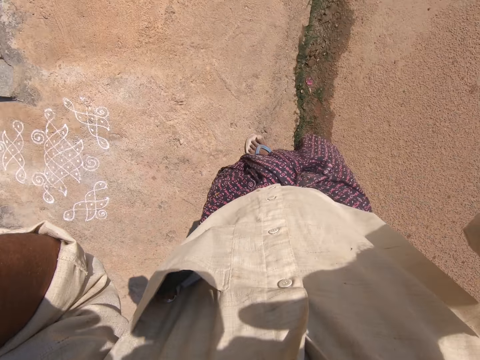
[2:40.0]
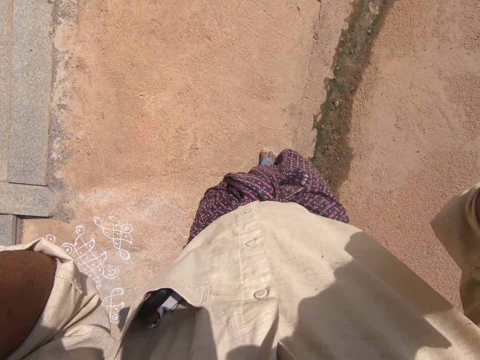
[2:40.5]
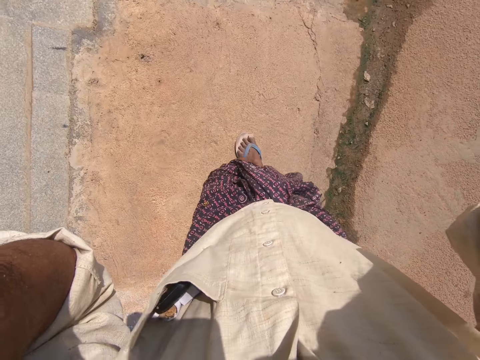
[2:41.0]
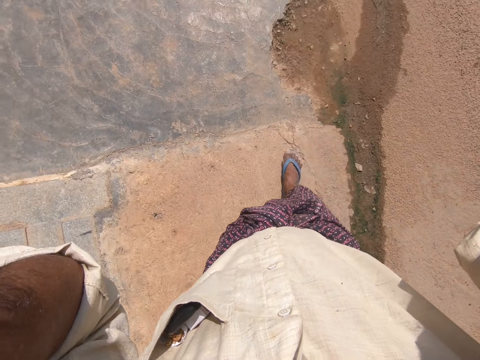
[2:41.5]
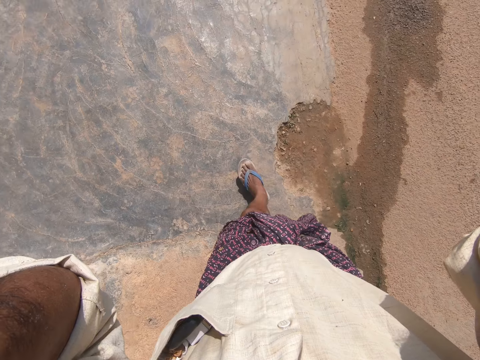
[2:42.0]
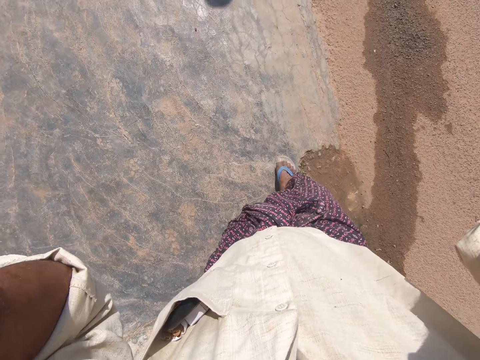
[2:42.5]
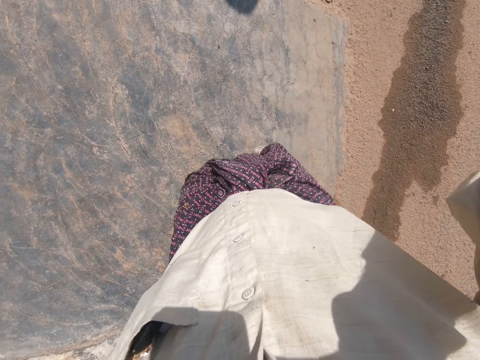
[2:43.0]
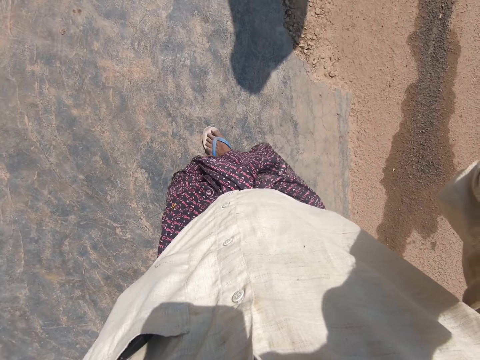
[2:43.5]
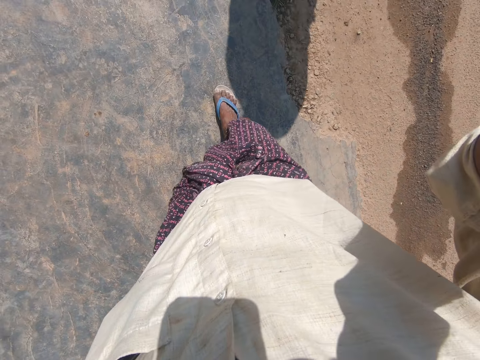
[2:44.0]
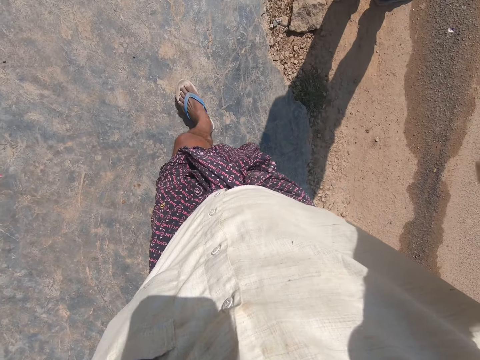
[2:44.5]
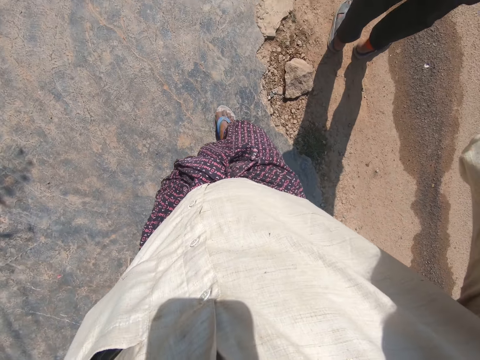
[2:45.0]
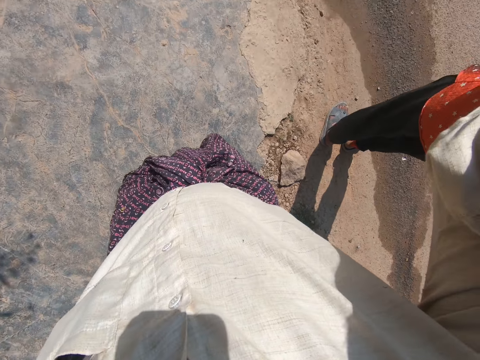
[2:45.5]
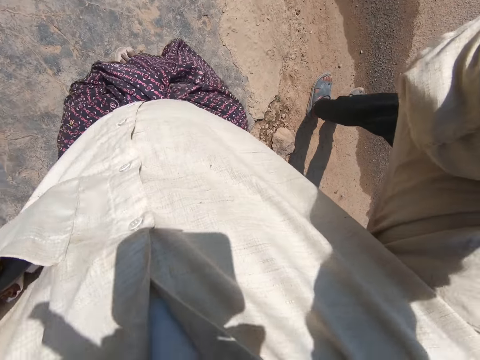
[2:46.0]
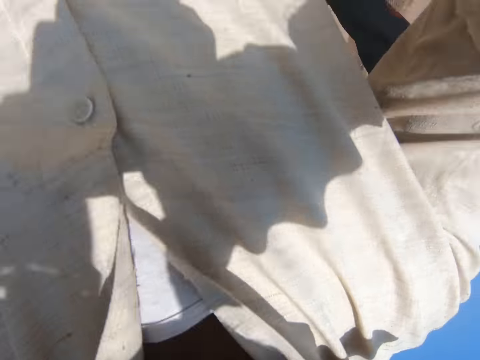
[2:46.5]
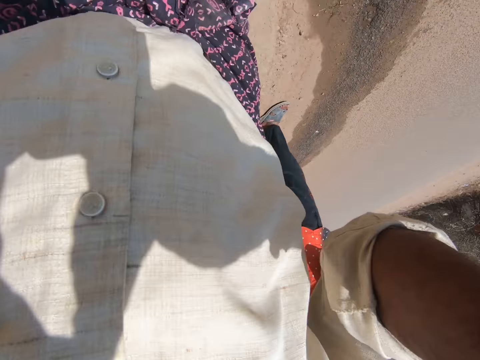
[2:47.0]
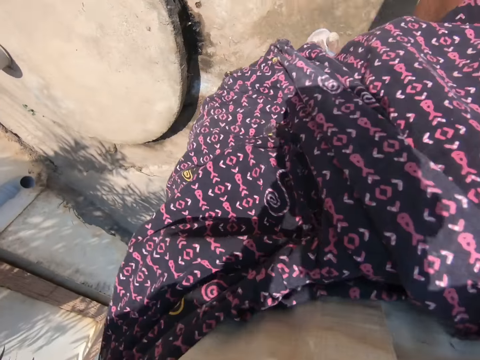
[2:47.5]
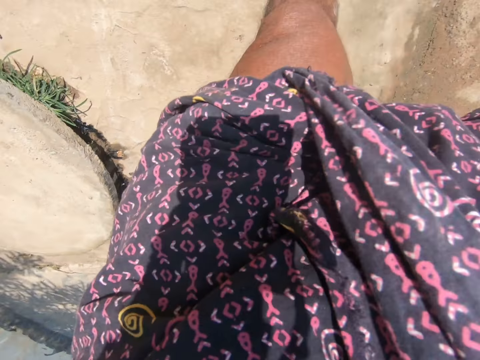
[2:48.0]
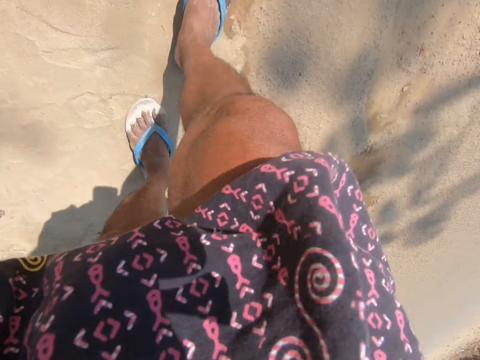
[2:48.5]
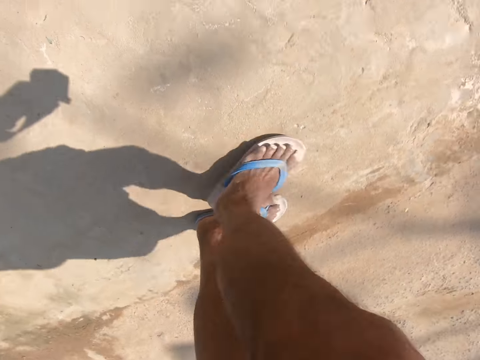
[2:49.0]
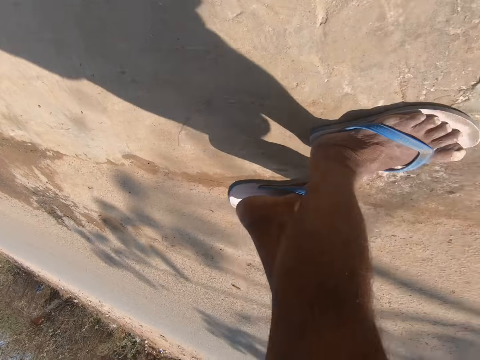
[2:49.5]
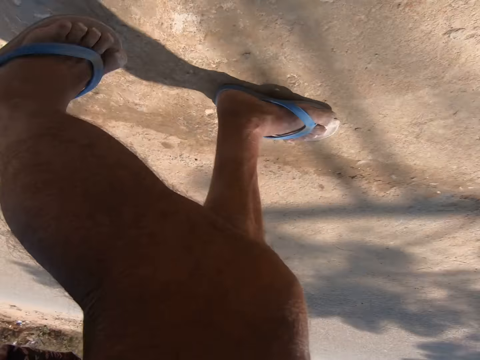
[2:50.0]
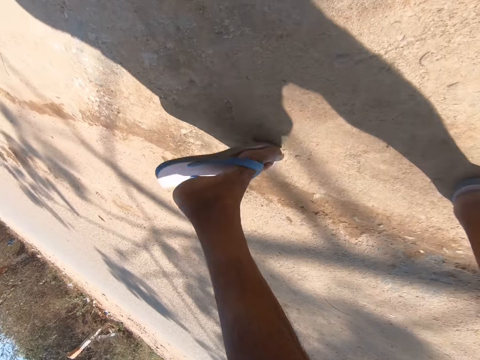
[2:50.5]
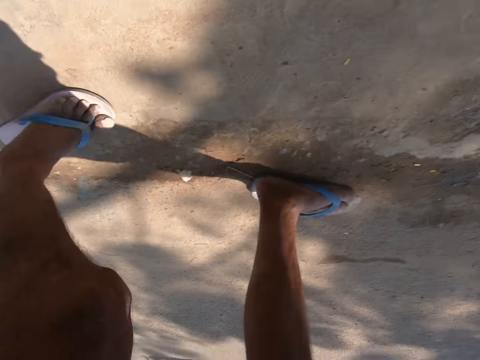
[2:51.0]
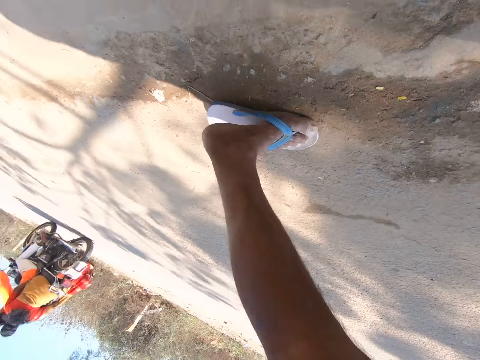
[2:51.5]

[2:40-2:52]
The camera wearer removes a camera with both hands.

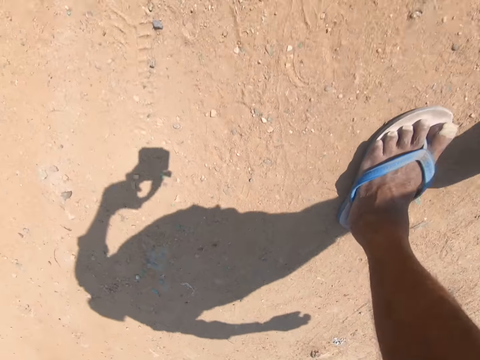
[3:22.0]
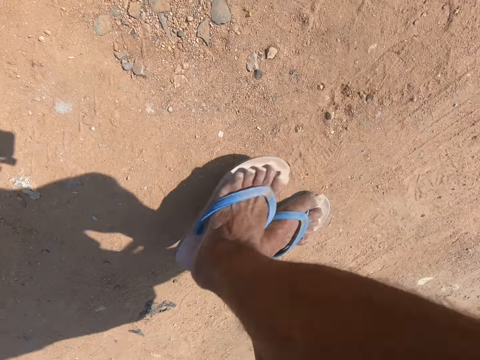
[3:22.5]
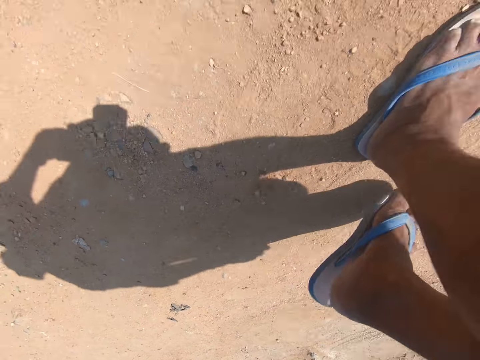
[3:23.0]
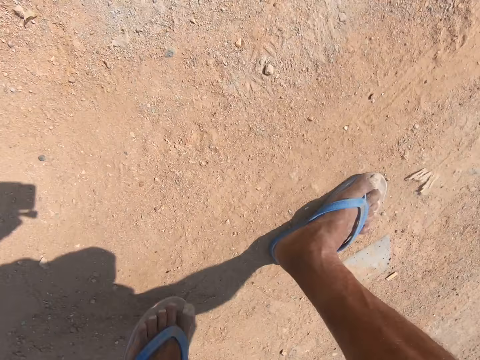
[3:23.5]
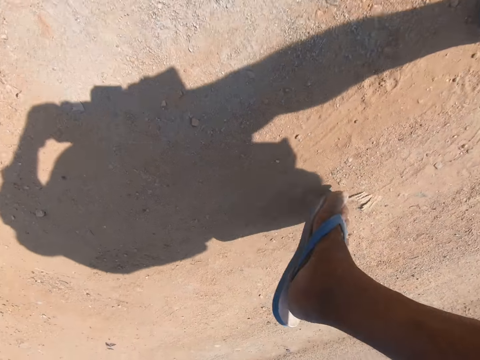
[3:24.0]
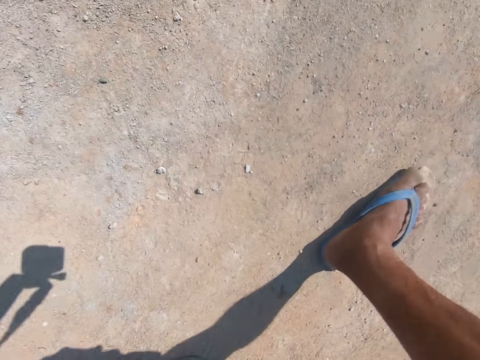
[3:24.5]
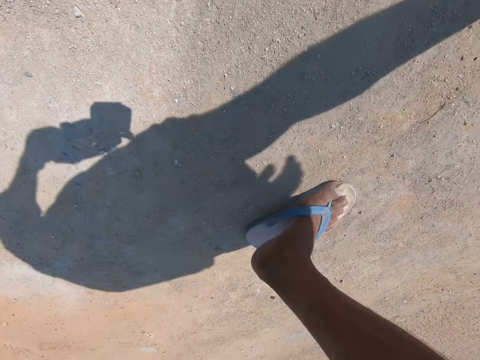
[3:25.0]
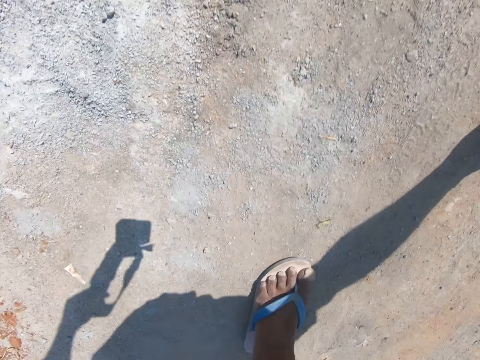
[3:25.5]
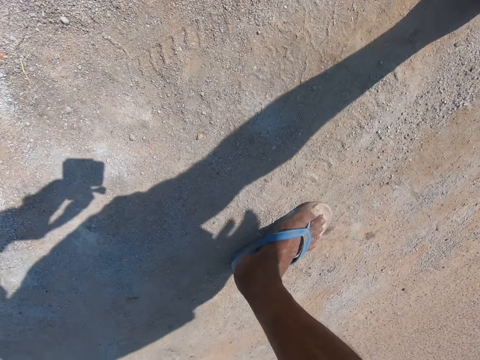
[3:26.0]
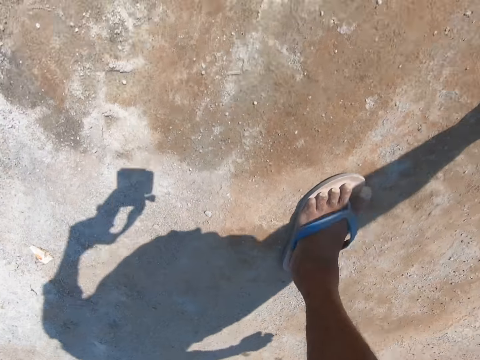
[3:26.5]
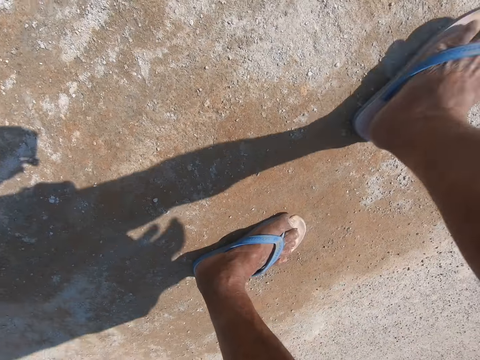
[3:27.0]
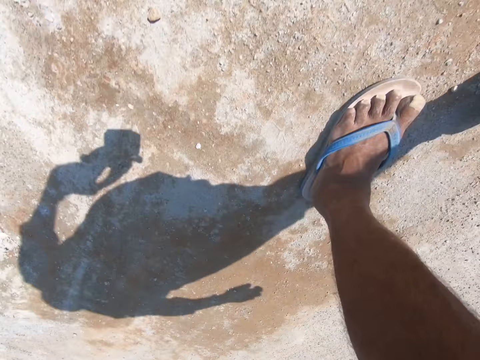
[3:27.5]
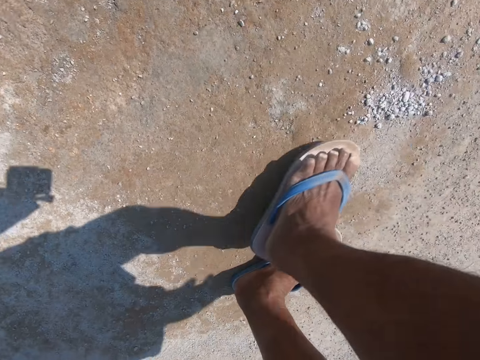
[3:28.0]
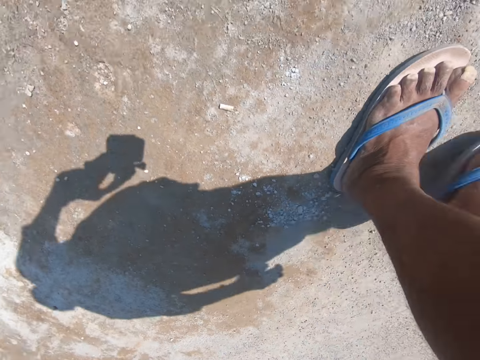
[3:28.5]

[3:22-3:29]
The camera wearer walks along the road.

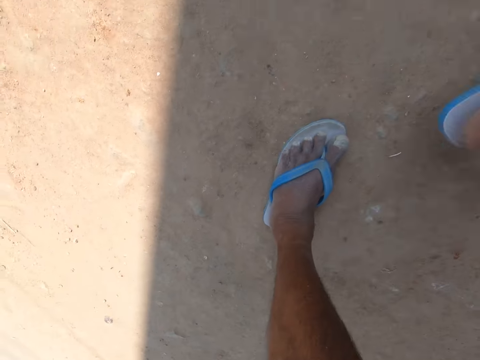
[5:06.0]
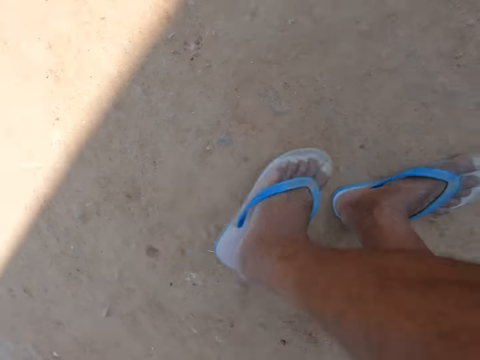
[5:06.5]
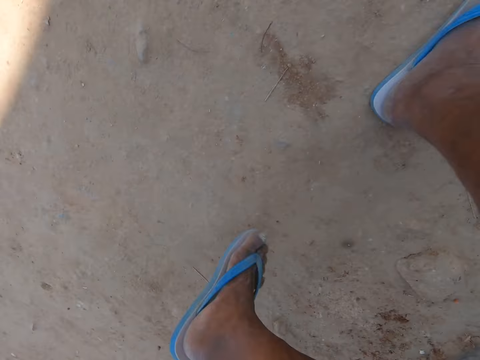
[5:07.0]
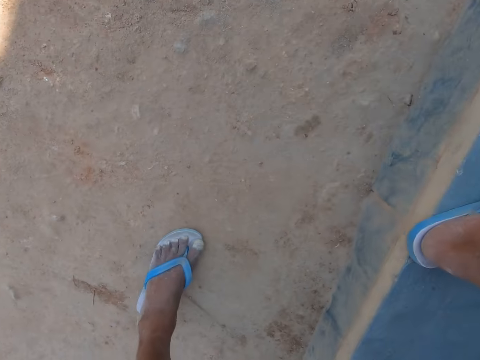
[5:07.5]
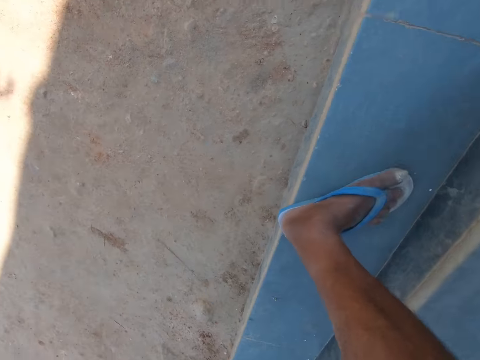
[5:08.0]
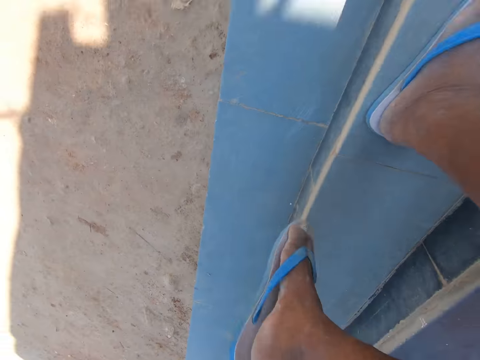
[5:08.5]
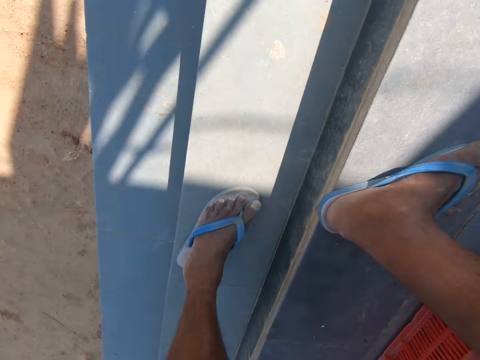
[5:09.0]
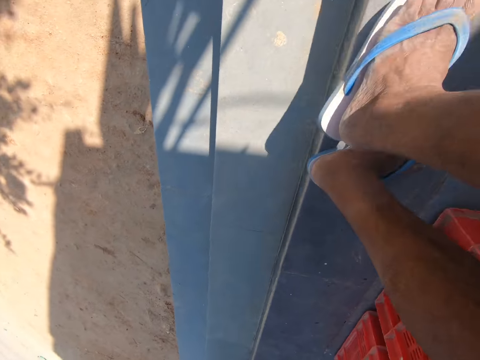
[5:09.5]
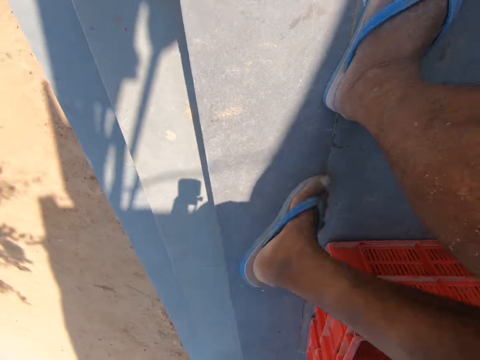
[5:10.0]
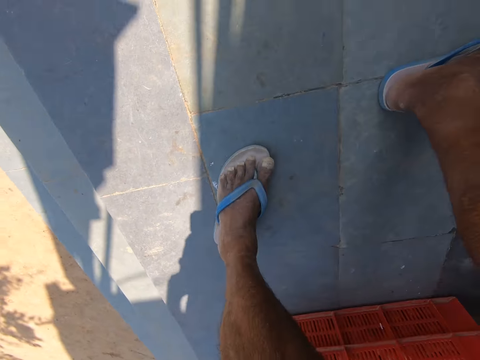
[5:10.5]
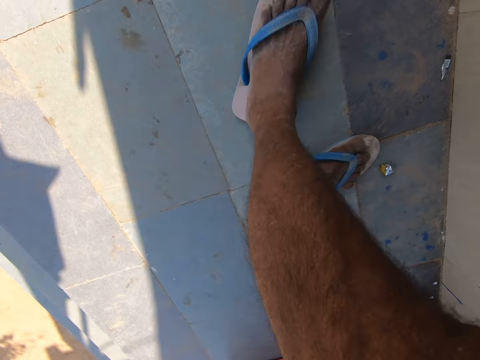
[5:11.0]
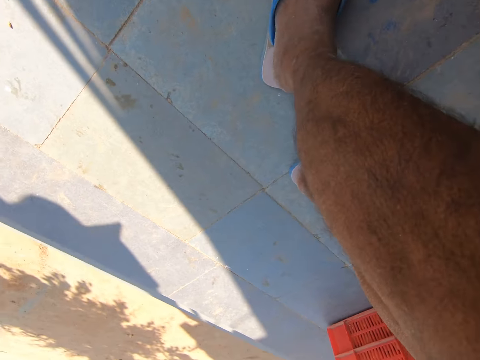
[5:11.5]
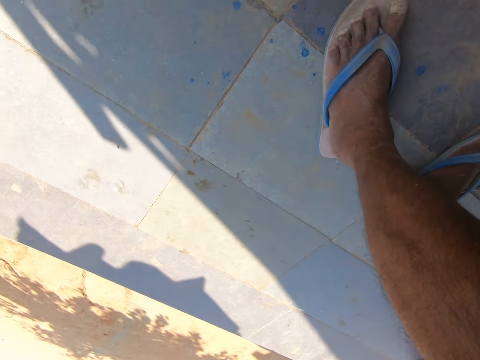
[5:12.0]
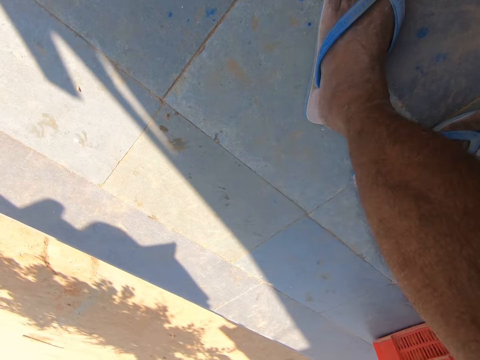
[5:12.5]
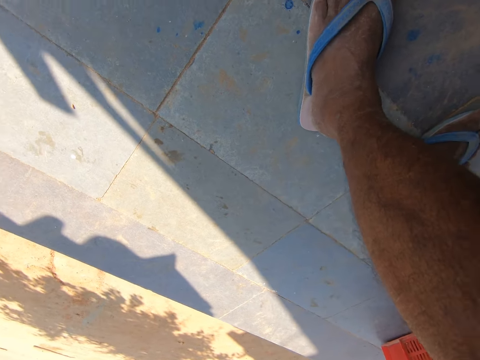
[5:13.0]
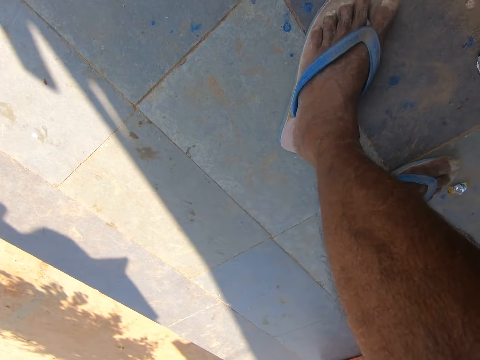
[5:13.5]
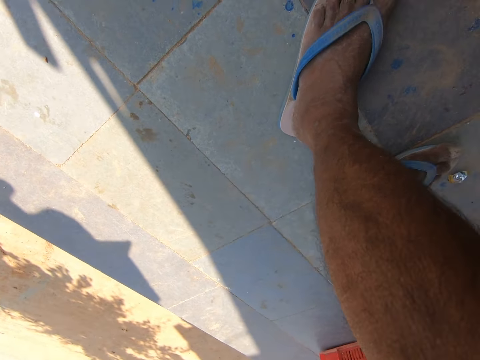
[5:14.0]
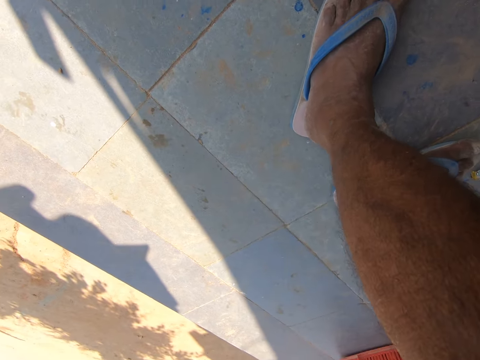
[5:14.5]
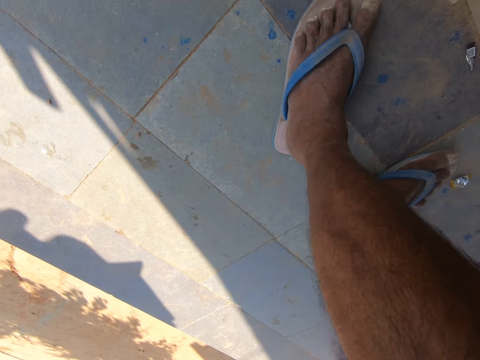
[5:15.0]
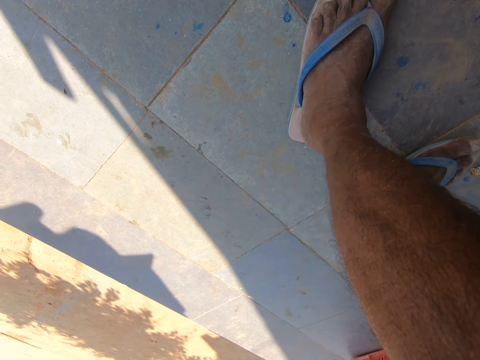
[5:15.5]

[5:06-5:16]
The camera wearer climbs some stairs in front of the shop. They converse with a woman.
